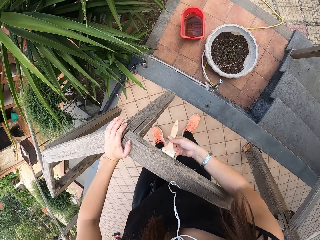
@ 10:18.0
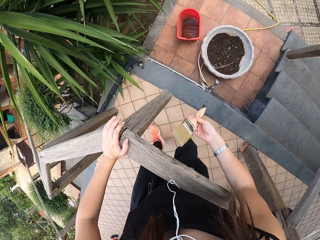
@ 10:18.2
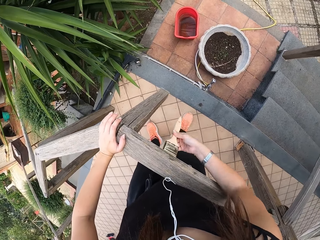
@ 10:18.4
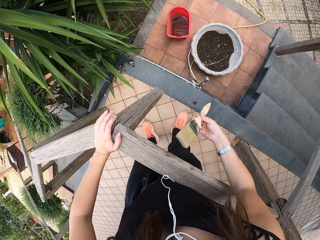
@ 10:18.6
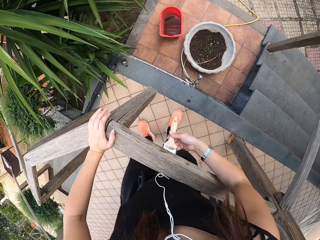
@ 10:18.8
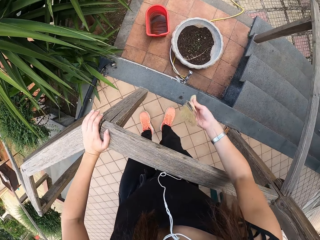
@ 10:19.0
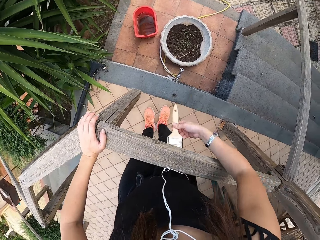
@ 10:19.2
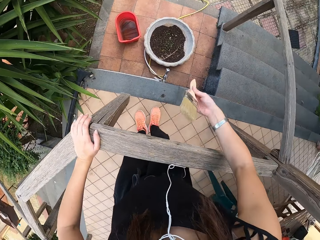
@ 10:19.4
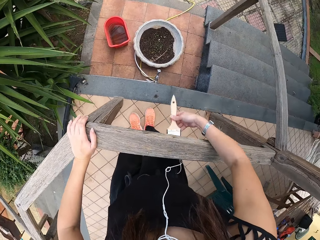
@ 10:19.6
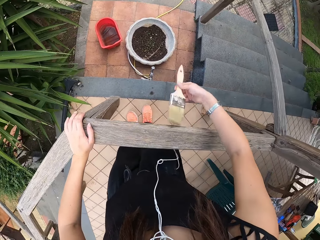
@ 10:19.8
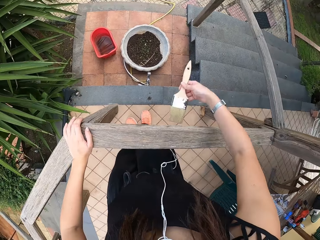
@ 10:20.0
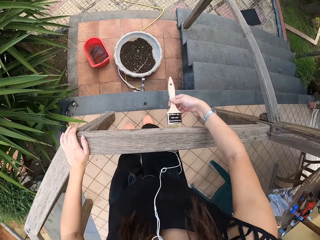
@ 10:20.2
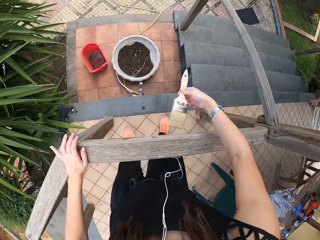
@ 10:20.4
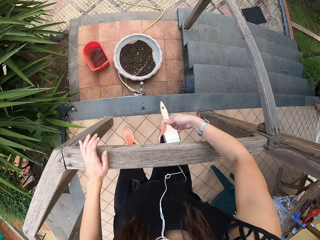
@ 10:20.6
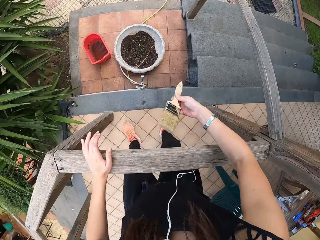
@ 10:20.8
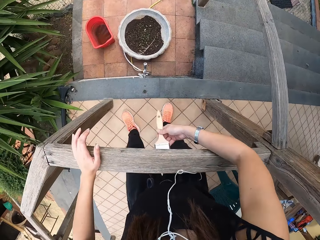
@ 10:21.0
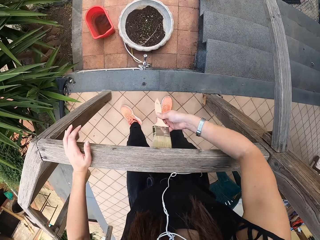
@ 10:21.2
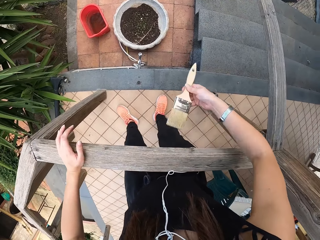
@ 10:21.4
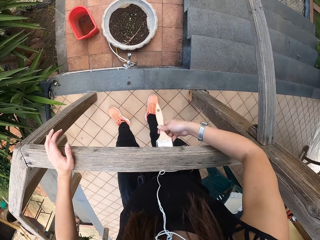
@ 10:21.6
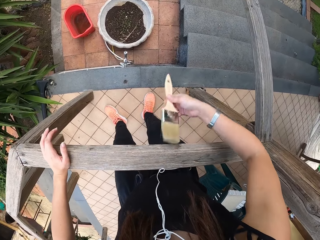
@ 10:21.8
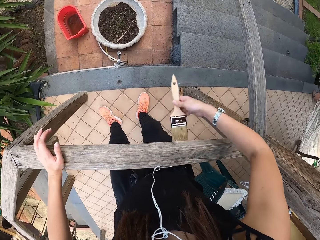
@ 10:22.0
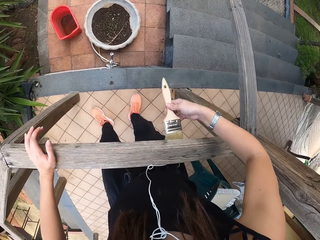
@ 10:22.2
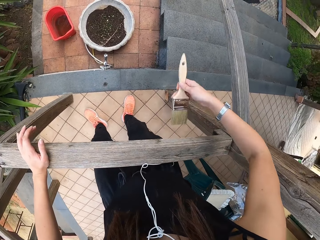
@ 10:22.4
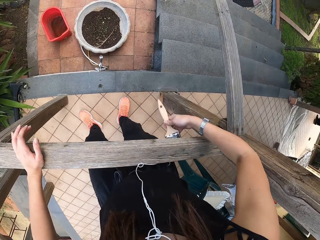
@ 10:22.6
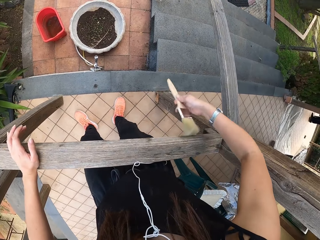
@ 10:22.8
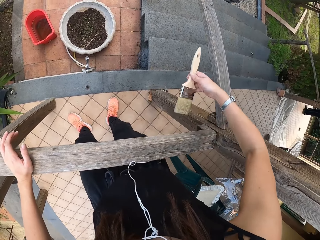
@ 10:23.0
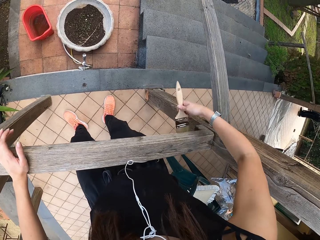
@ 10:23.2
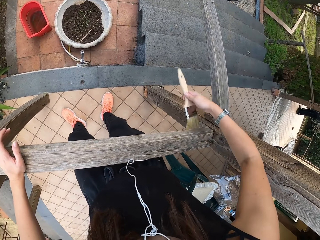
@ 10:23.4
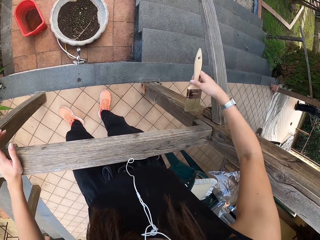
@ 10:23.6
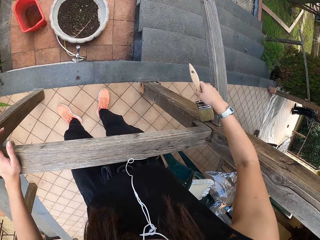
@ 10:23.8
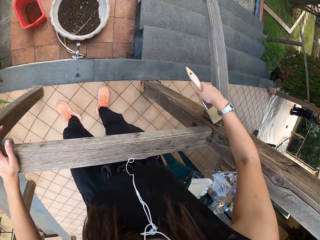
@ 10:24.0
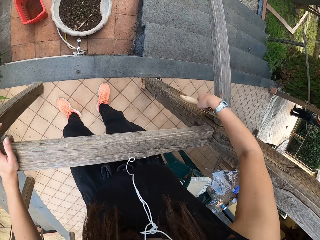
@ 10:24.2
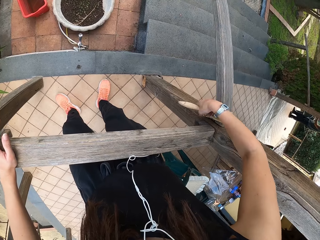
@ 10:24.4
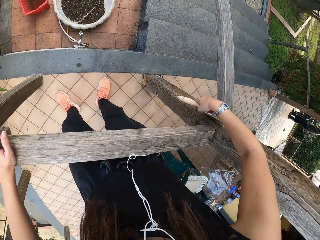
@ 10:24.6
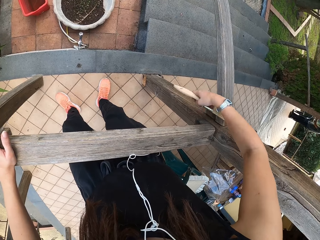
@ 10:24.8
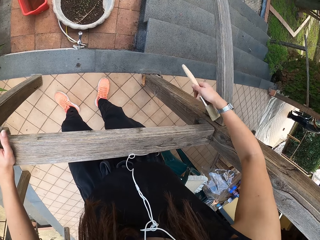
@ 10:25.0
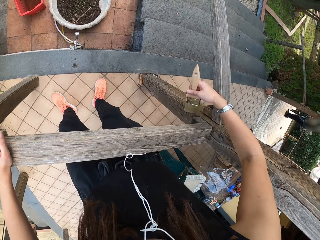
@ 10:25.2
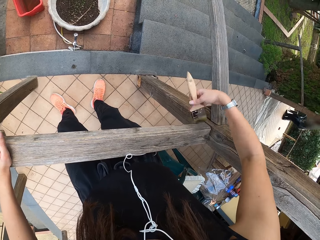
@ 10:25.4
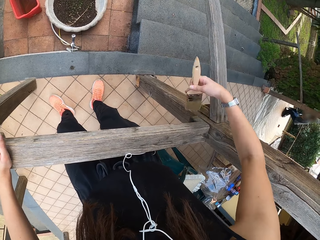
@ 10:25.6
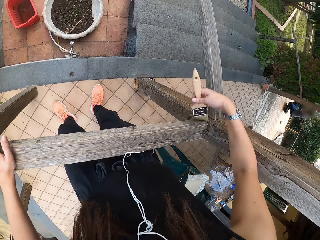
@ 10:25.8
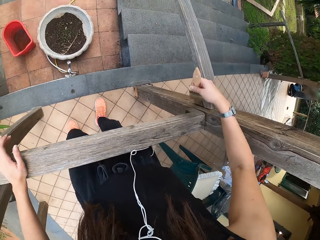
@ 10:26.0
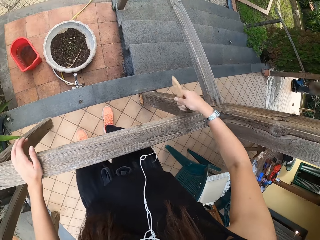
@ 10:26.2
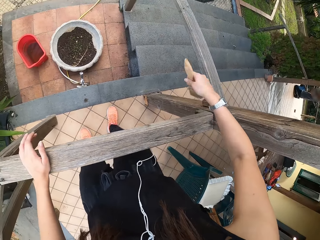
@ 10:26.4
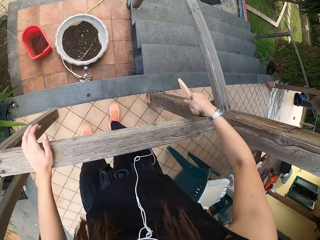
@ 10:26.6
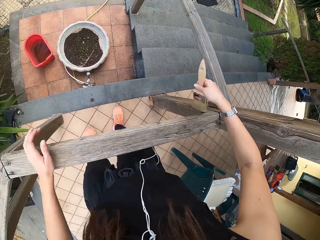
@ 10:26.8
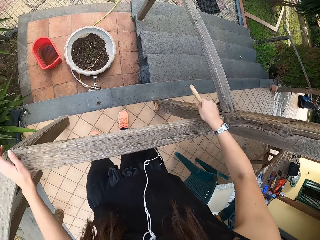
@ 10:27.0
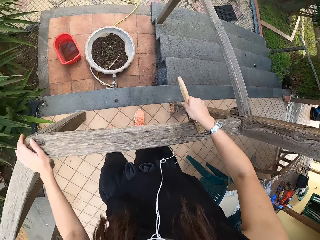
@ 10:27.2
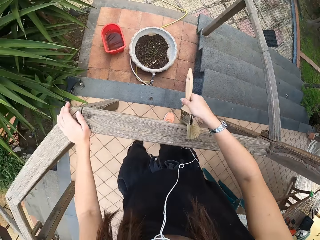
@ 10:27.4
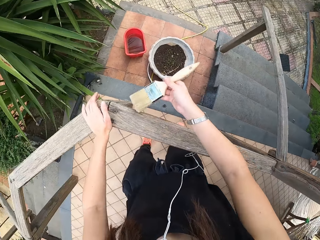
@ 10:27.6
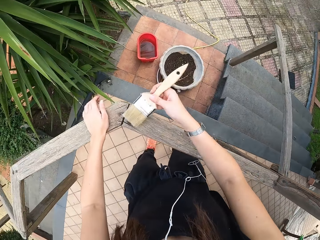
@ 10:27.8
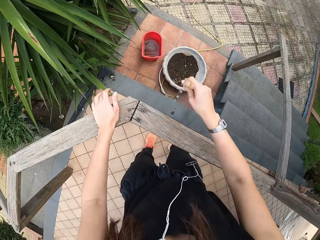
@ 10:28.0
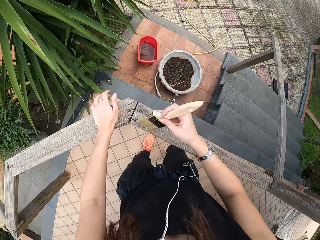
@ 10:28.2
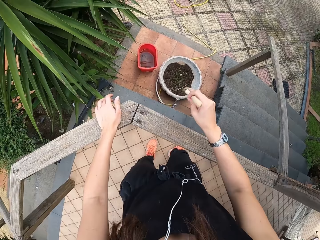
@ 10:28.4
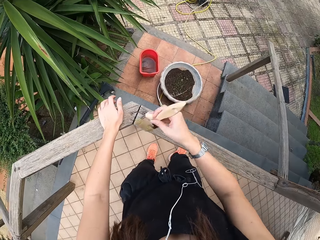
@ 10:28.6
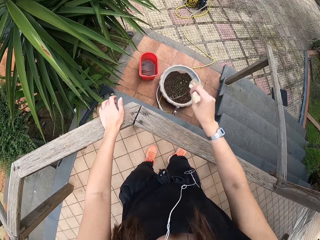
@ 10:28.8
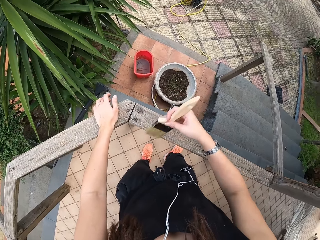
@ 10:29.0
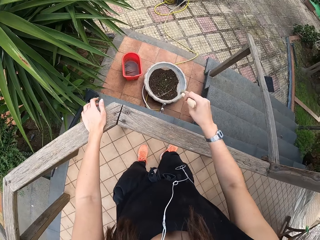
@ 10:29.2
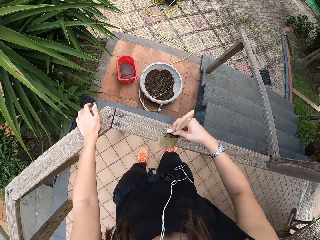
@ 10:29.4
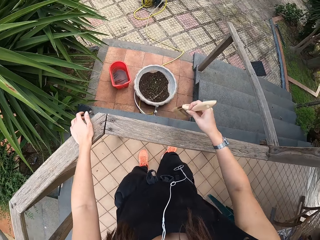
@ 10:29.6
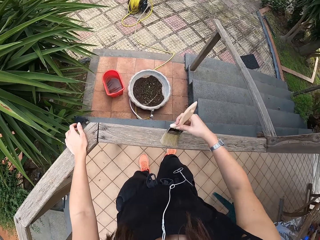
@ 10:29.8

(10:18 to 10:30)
The camera wearer moves. They brush.

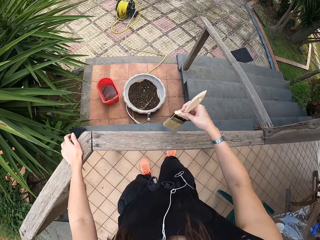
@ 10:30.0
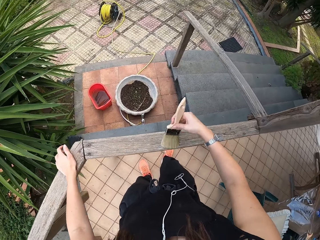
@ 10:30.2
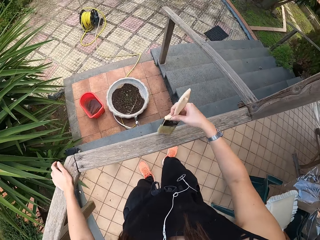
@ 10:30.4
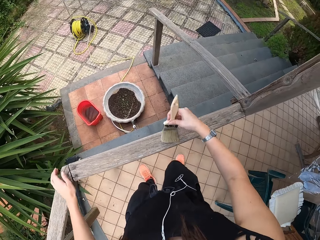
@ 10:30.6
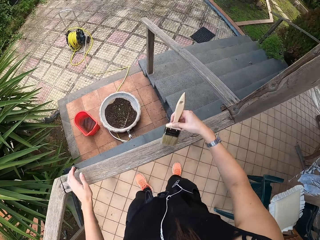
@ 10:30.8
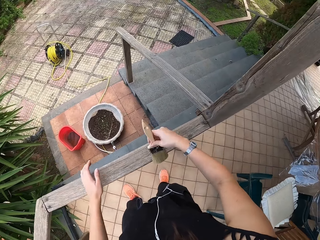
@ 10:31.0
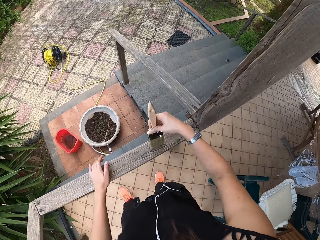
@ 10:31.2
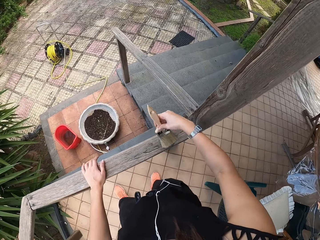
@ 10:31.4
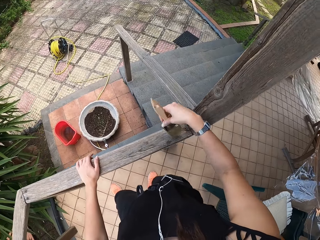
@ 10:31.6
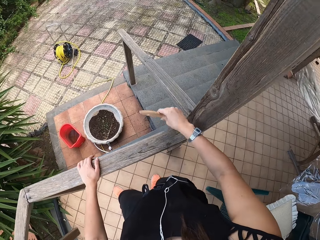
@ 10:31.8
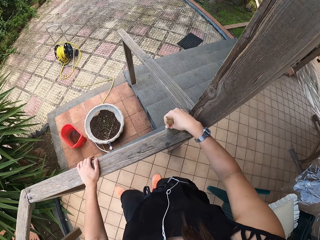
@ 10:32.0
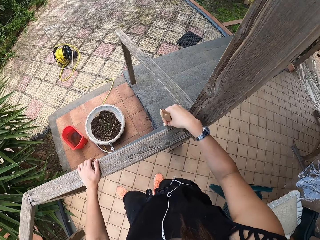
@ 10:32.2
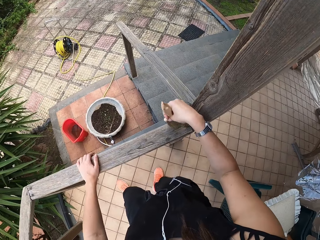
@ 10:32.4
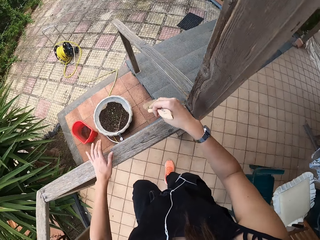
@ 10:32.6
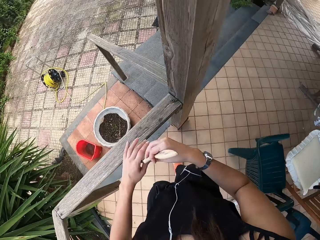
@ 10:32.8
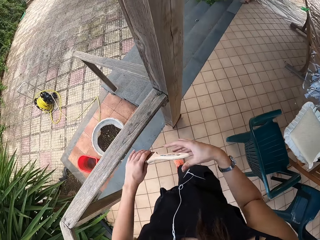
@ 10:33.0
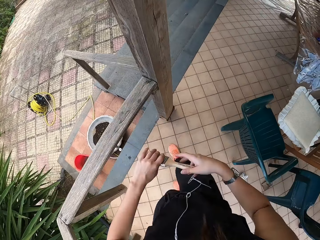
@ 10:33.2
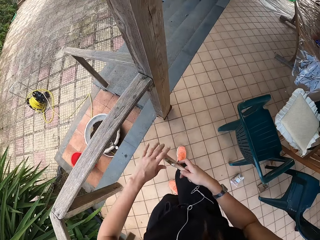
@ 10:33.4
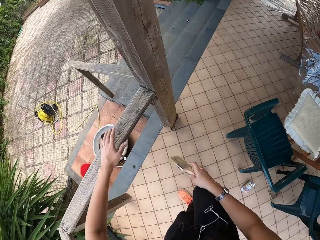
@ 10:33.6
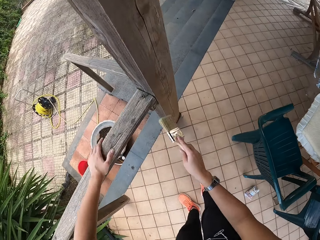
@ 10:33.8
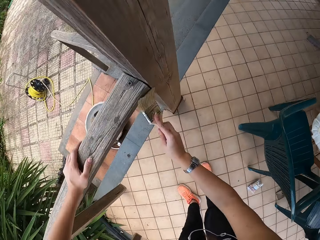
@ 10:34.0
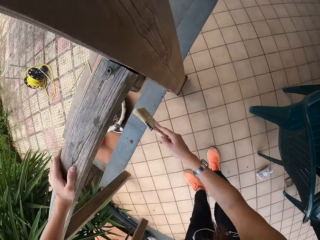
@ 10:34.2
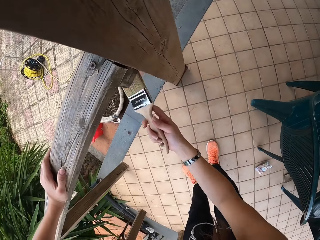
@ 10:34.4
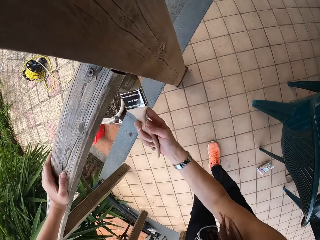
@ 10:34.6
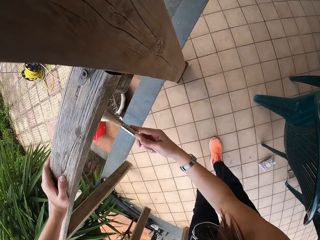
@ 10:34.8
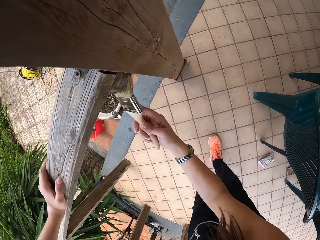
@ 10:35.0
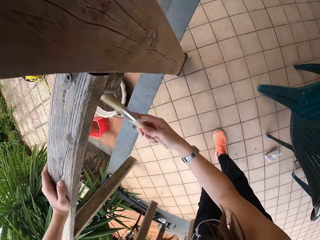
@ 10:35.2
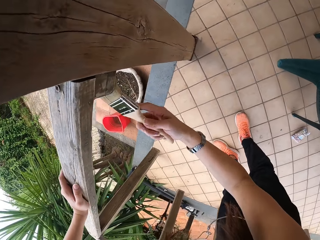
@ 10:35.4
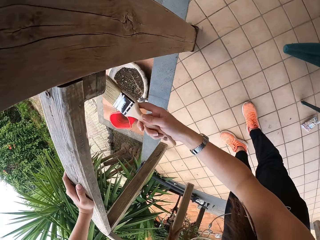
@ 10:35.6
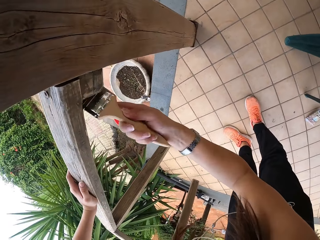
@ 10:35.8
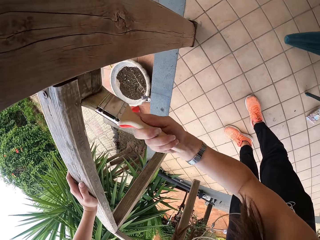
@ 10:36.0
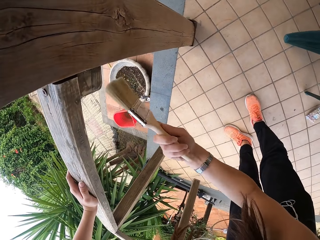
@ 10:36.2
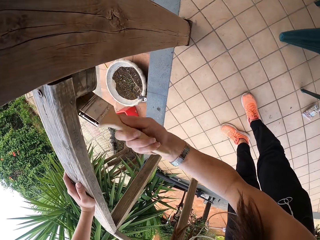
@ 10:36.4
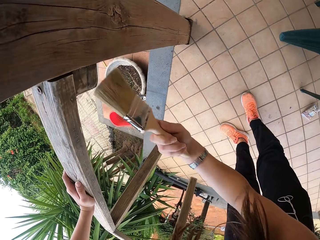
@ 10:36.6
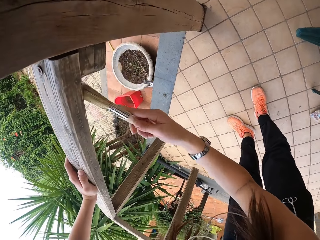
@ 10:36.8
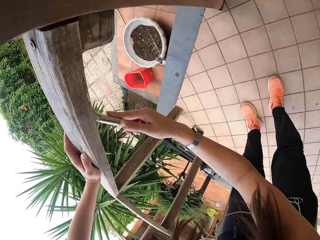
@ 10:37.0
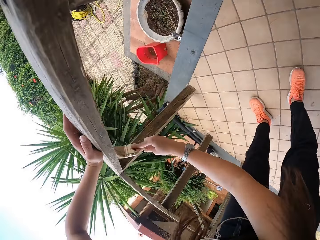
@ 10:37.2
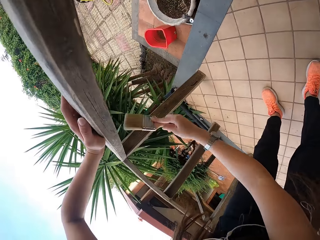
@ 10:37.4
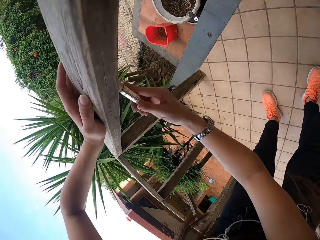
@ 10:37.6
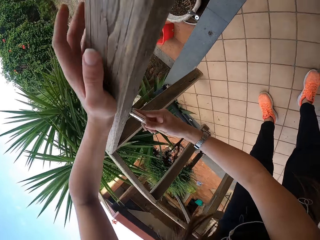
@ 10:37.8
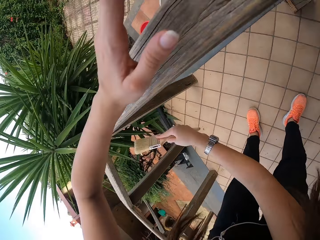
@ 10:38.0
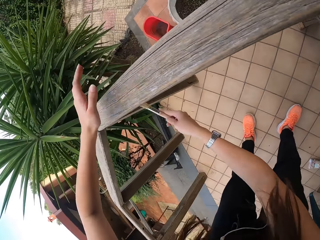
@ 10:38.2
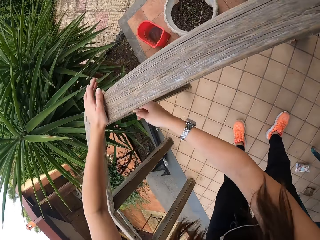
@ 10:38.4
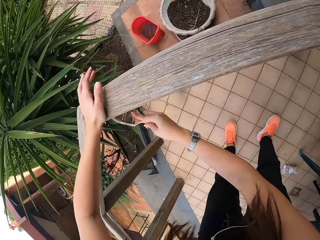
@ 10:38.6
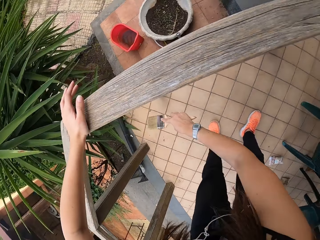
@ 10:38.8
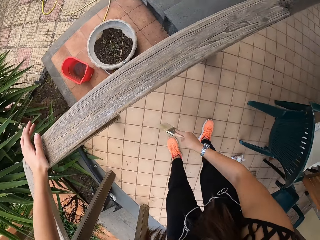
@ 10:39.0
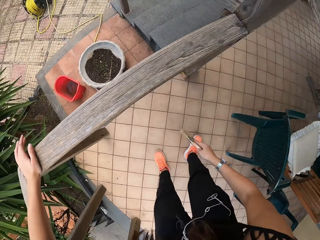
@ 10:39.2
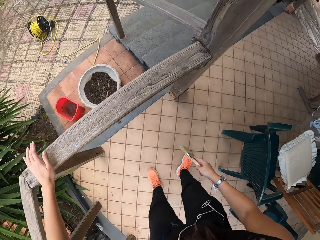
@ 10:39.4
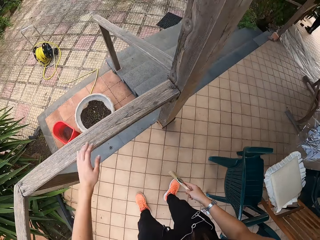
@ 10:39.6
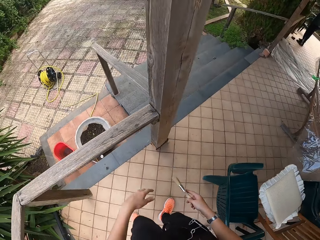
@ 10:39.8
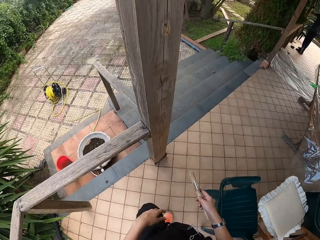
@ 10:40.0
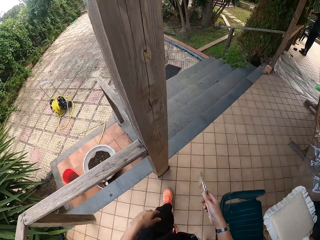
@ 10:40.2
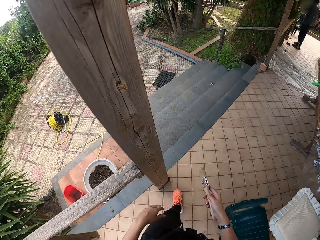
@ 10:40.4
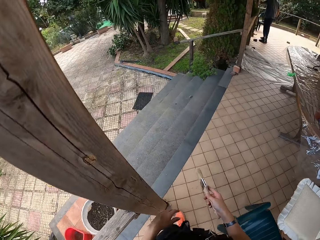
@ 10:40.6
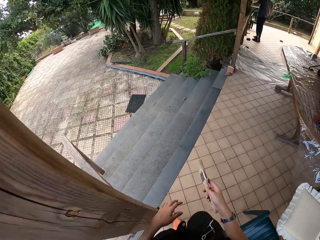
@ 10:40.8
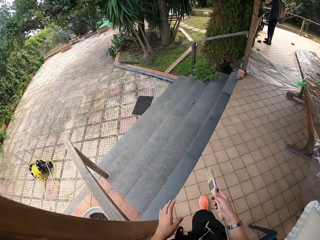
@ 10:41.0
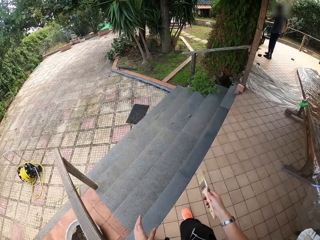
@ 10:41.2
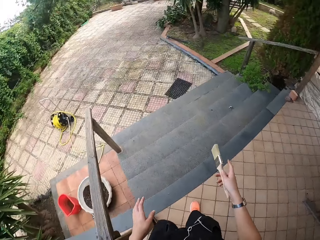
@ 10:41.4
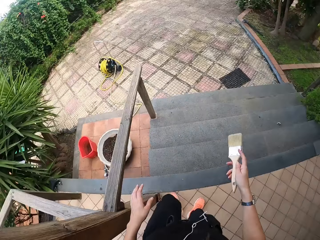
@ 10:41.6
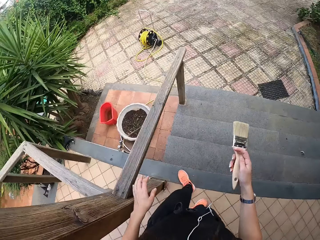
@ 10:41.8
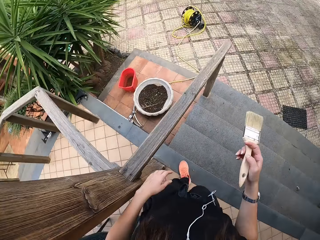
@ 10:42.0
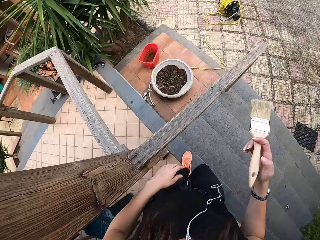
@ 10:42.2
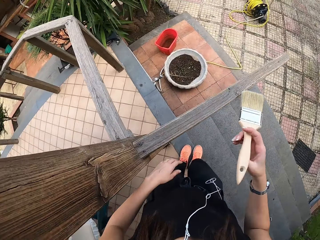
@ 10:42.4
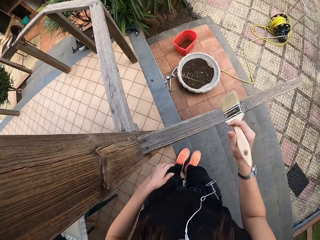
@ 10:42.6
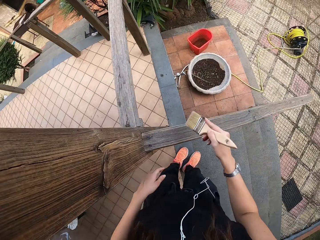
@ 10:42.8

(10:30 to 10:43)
The camera wearer moves the hand on the post. They adjust the paint brush. They exchange the brush. They hold the brush. They brush the wood with the paint brush. They hold the post. They walk to the other side. They remove the hand from the post. They move to the stairs.
